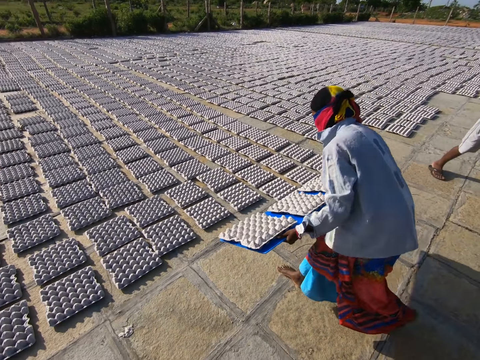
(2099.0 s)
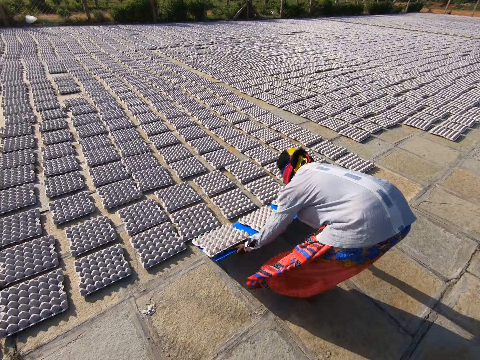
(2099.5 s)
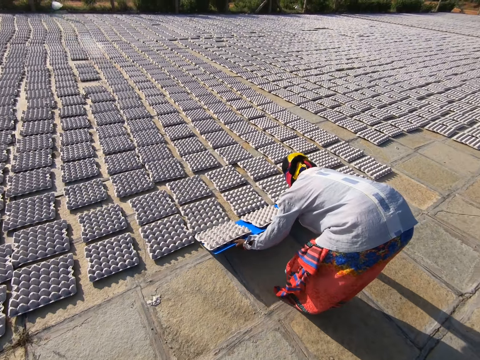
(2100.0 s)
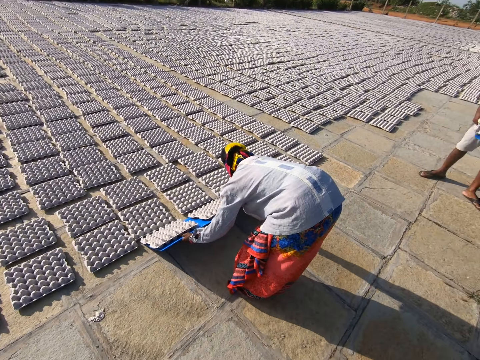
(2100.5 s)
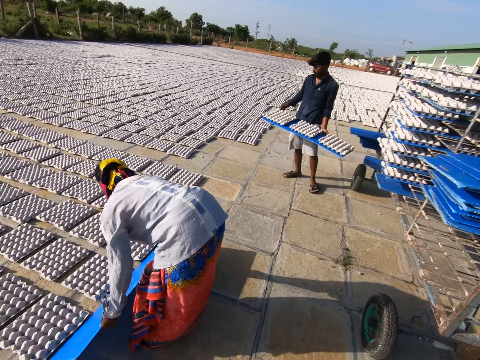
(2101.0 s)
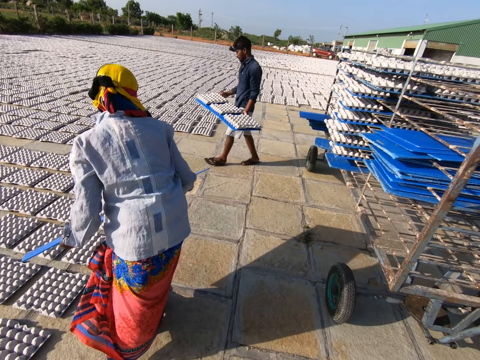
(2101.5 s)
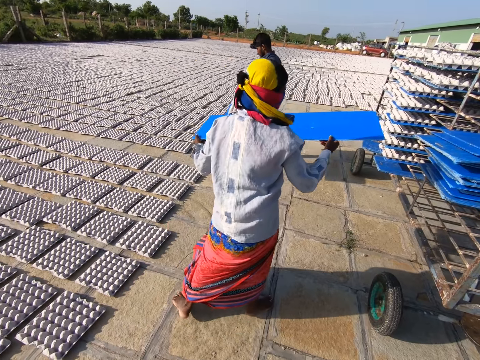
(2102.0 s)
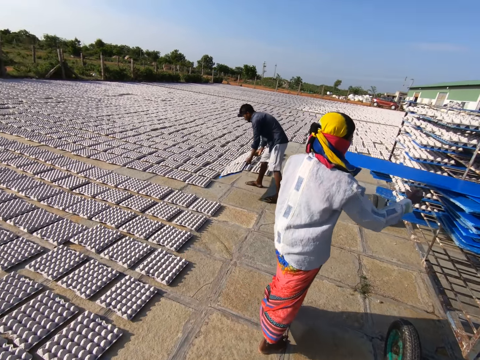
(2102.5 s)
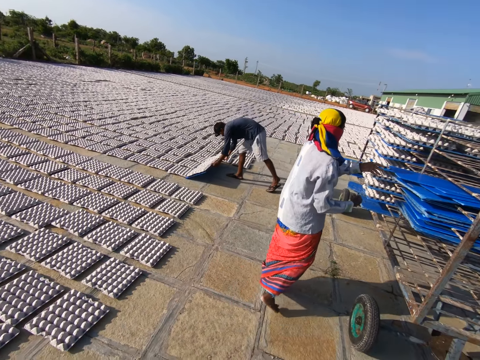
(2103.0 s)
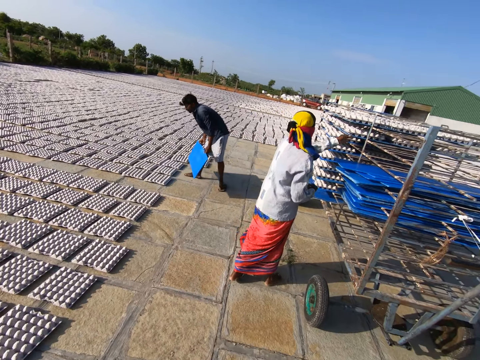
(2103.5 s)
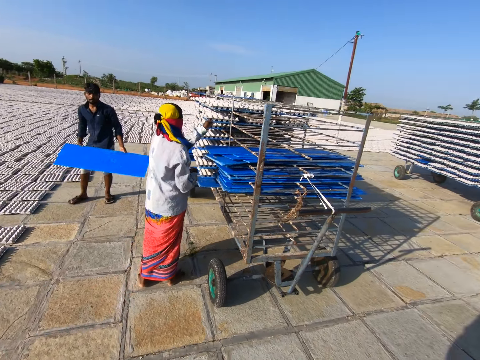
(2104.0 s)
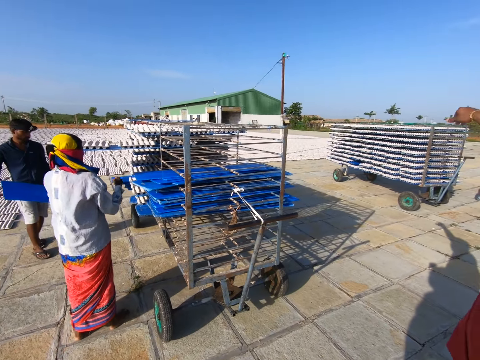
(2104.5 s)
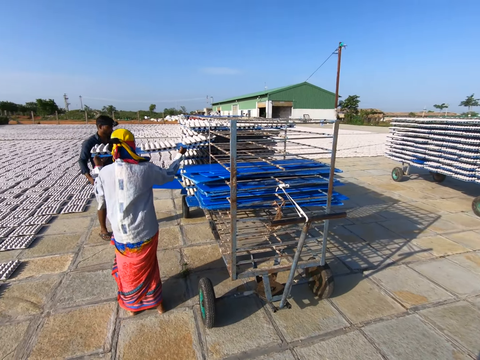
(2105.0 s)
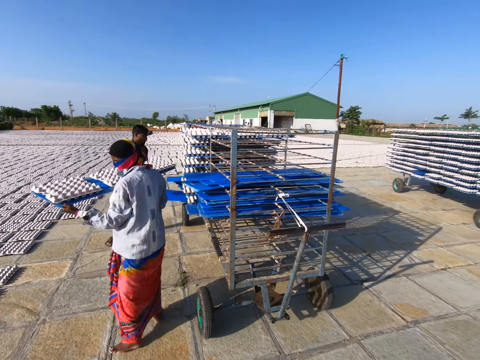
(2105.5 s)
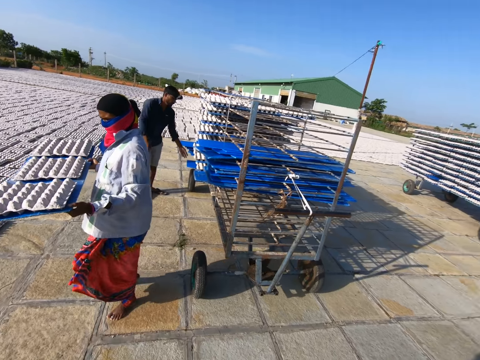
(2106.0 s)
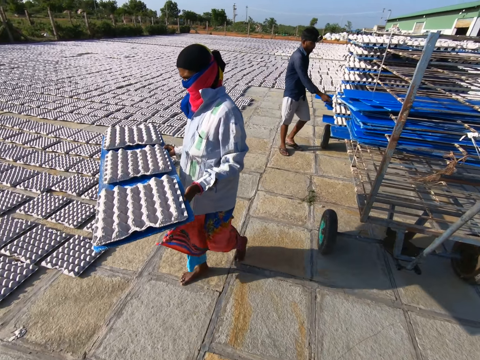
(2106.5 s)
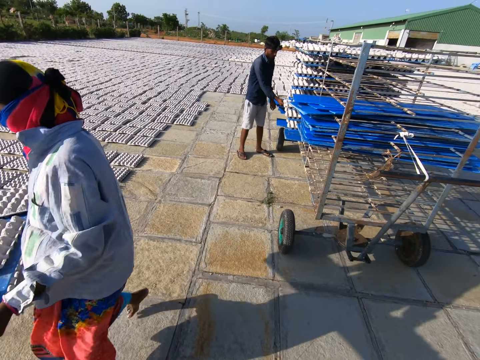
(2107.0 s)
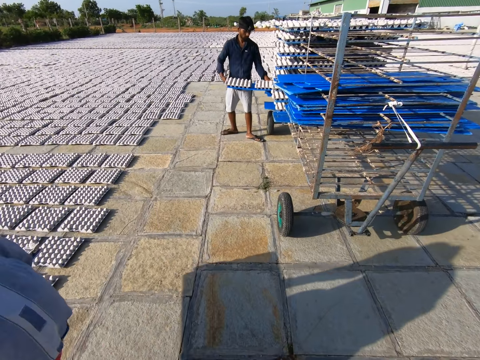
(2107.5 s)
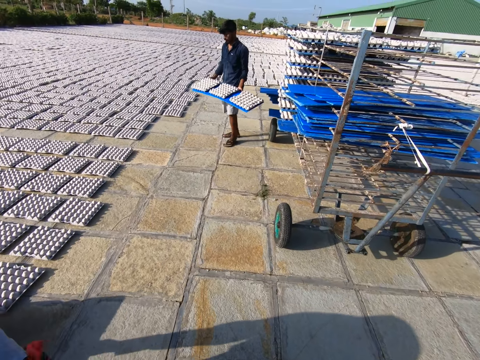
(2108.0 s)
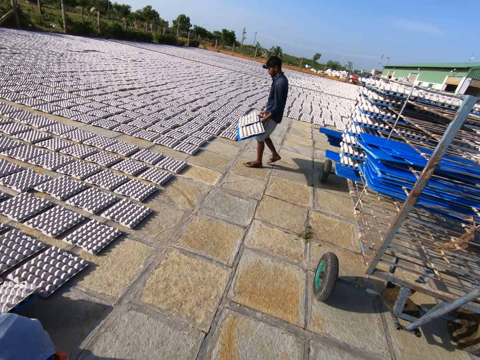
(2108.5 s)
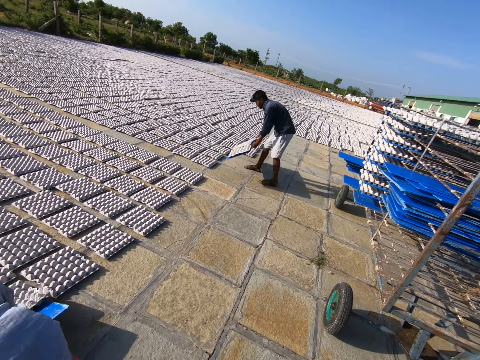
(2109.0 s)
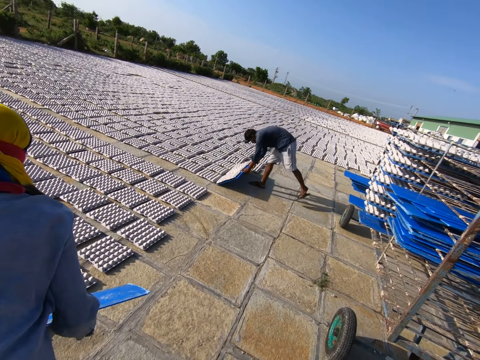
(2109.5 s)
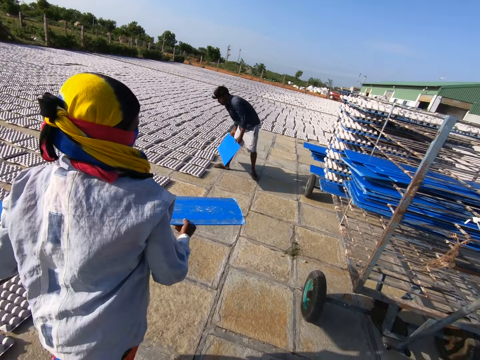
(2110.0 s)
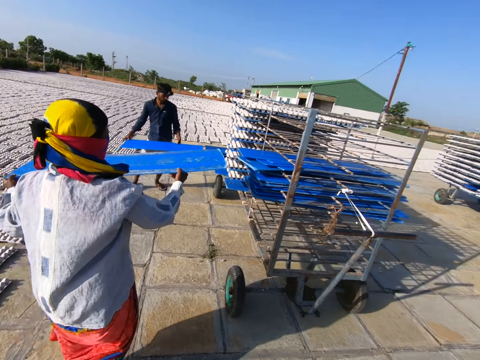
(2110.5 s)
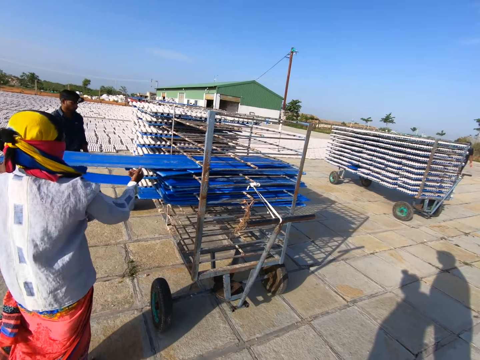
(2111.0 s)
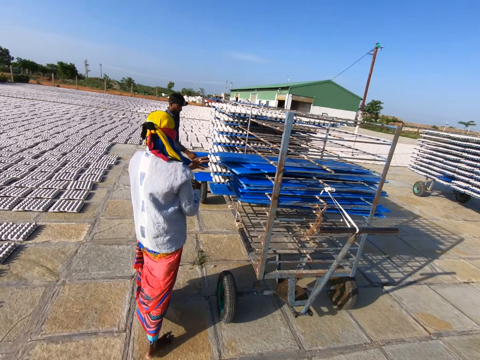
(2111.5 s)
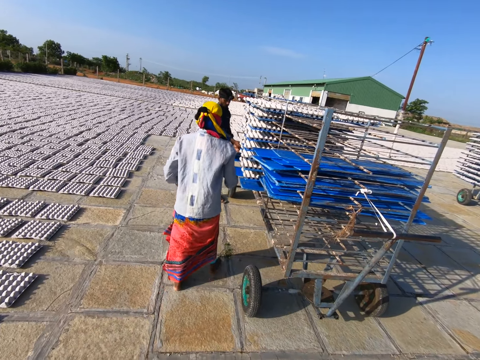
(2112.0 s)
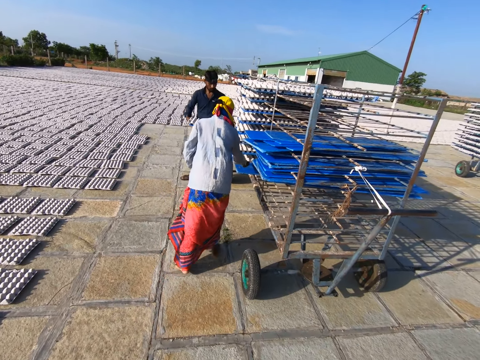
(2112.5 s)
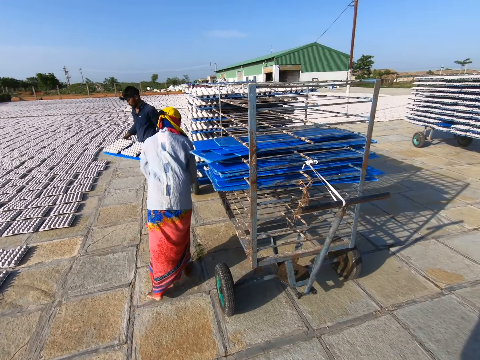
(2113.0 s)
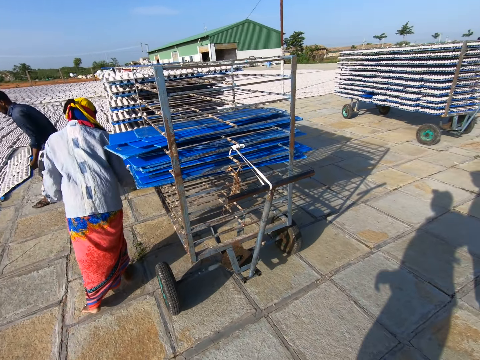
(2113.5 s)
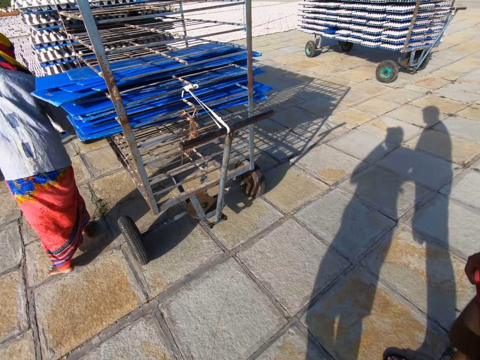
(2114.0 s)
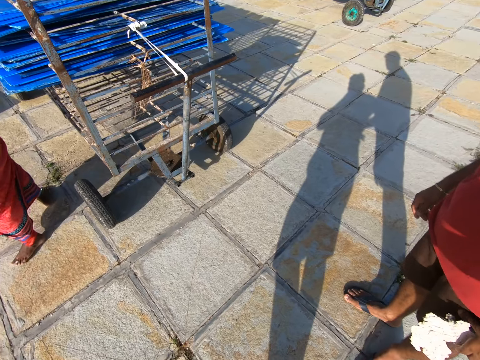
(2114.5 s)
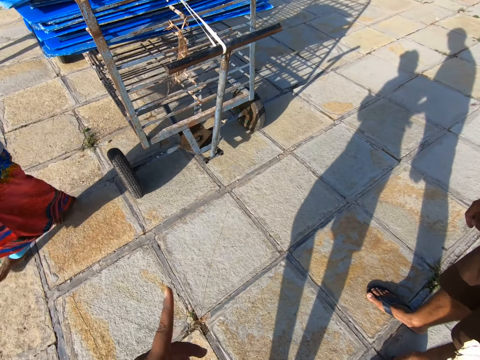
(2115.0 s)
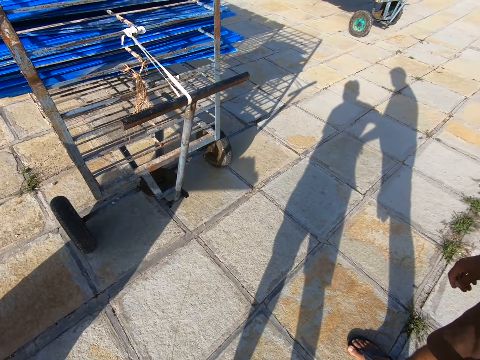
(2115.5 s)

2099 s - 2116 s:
A woman drops the fiber egg trays on the floor with the tray in both hands. A man holds a tray of fiber egg trays with both hands. The woman puts the tray in the tray rack with her left hand. The man drops the fiber egg trays on the floor with the tray in both hands. The man interacts with the camera wearer and another man. The woman picks a tray of fiber egg trays from the tray rack with her left hand. The woman holds the tray of fiber egg trays with both hands. The first man puts the tray in the tray rack with both hands. The first man picks a tray of fiber egg trays from the tray rack with his right hand and holds the tray of fiber egg trays with both hands. The woman drops the fiber egg trays on the floor with the tray in both hands. The first man drops the fiber egg trays on the floor with the tray in both hands. The first man puts the tray in the tray rack with both hands. The woman puts the tray in the tray rack with her left hand. The first man picks a tray of fiber egg trays from the tray rack with his right hand. The first man picks the tray of fiber egg trays from the tray rack with both hands. The woman picks a tray of fiber egg trays from the tray rack with both hands. The first man puts the egg trays on the ground.

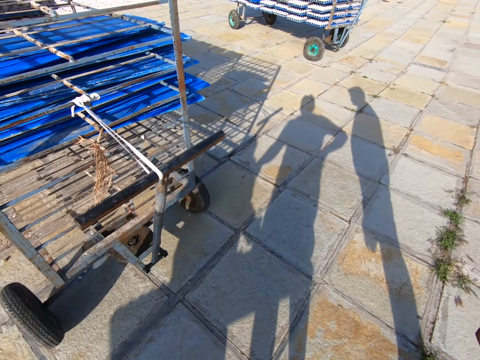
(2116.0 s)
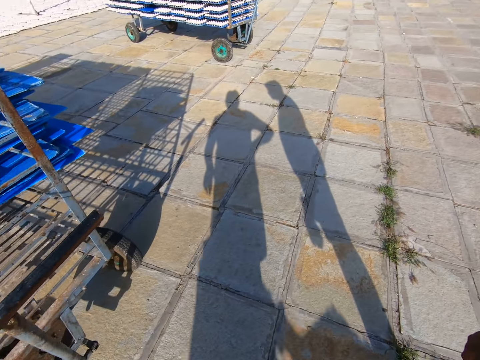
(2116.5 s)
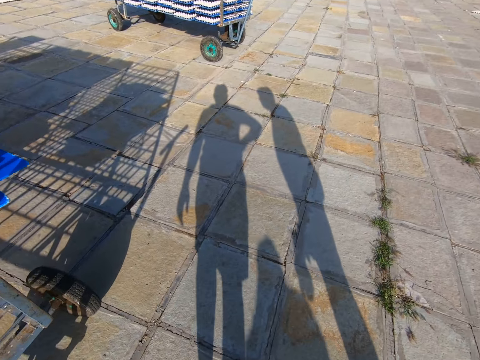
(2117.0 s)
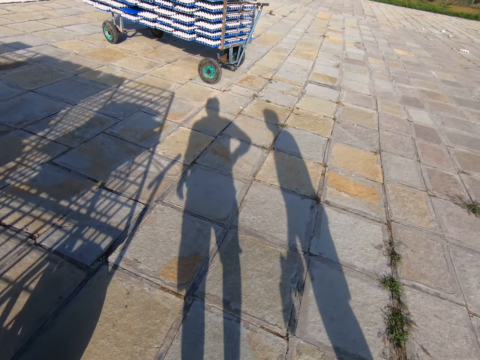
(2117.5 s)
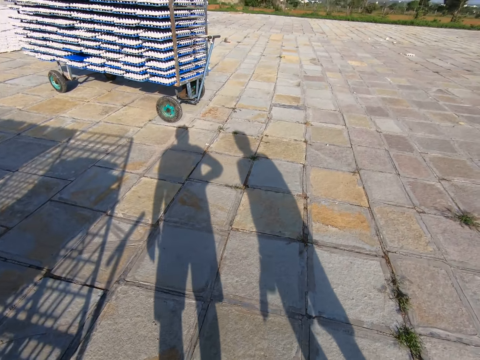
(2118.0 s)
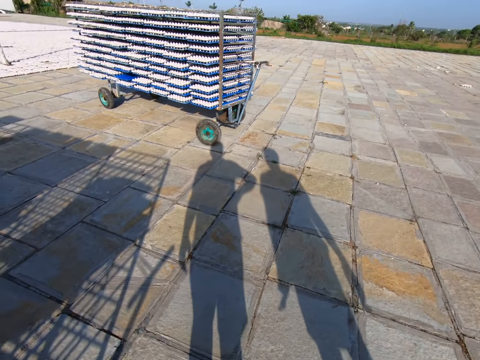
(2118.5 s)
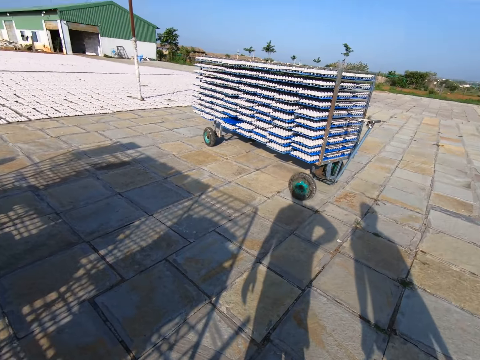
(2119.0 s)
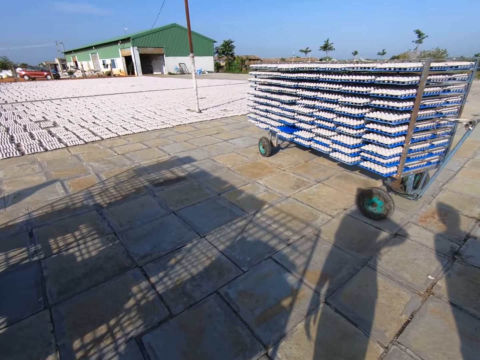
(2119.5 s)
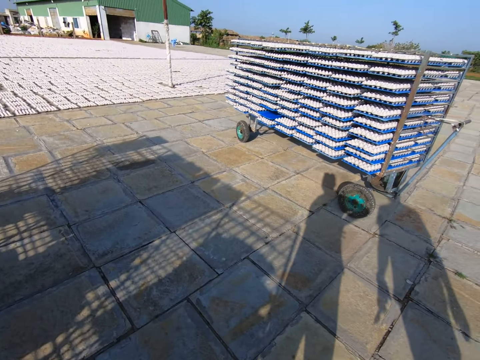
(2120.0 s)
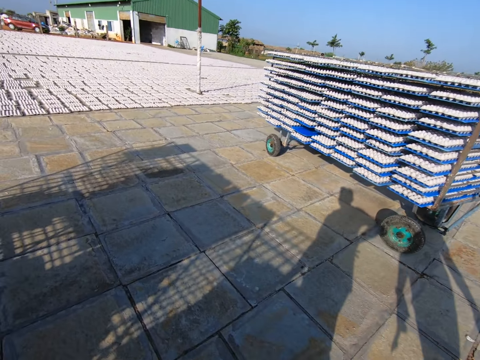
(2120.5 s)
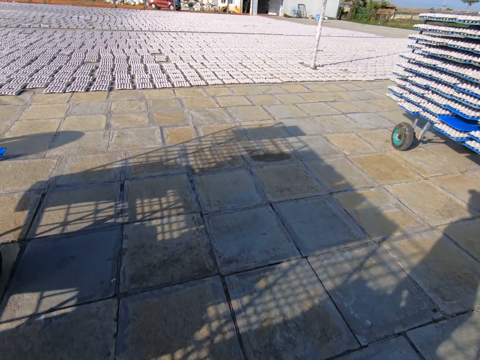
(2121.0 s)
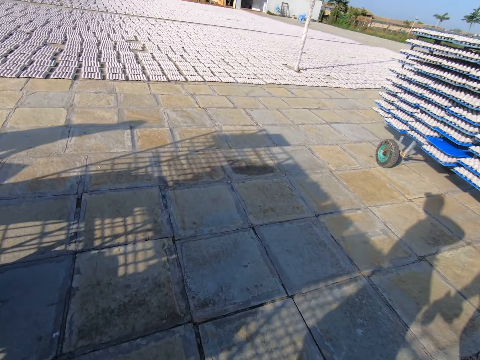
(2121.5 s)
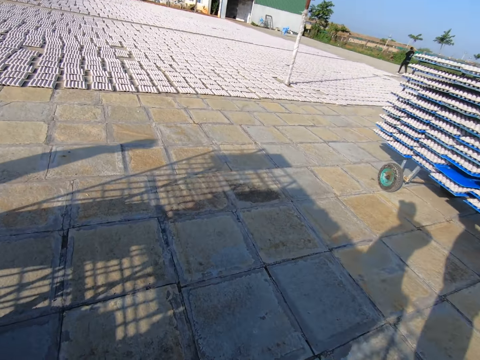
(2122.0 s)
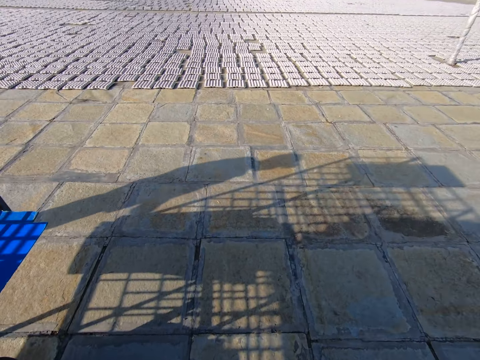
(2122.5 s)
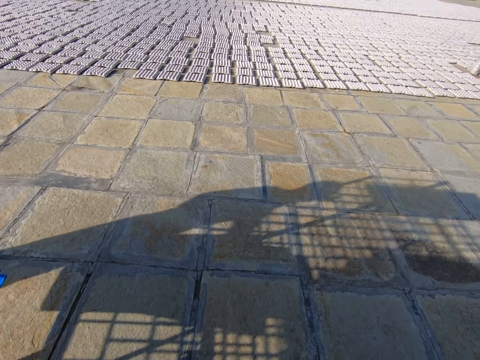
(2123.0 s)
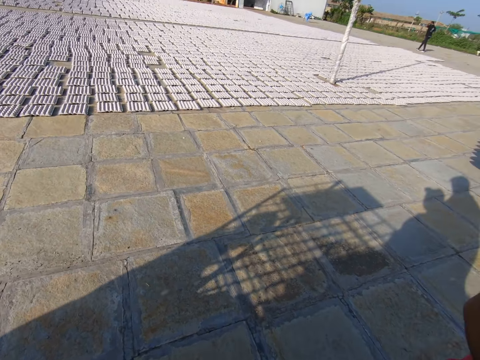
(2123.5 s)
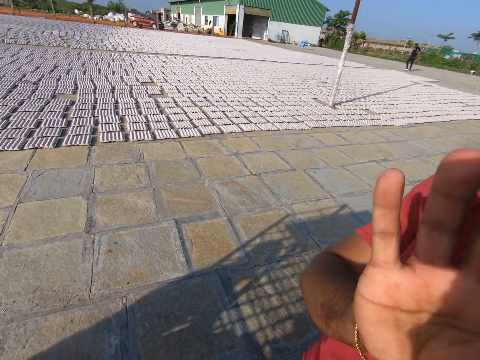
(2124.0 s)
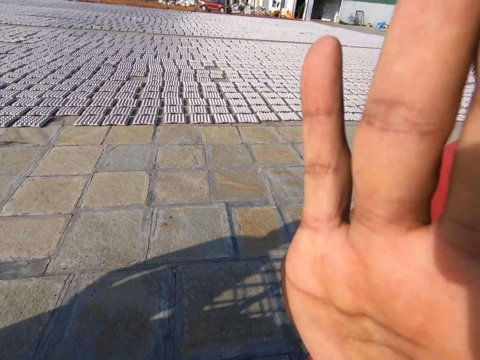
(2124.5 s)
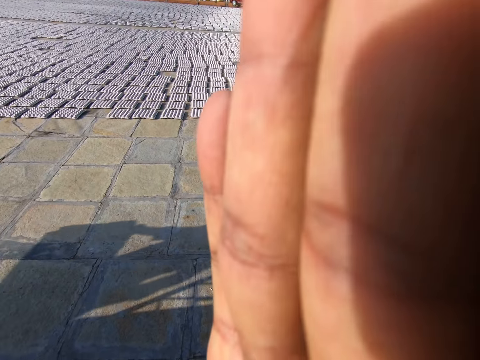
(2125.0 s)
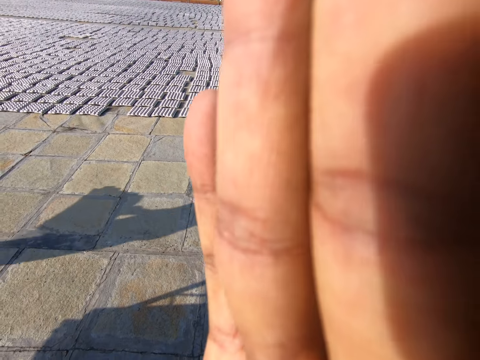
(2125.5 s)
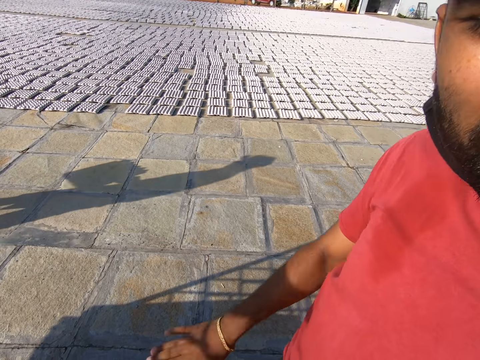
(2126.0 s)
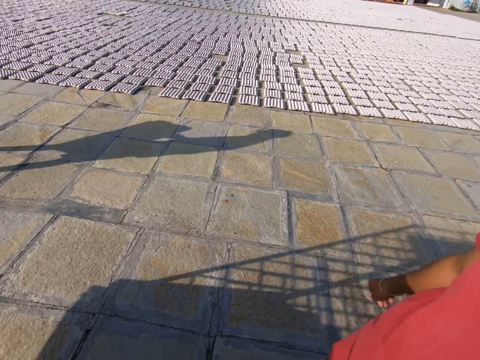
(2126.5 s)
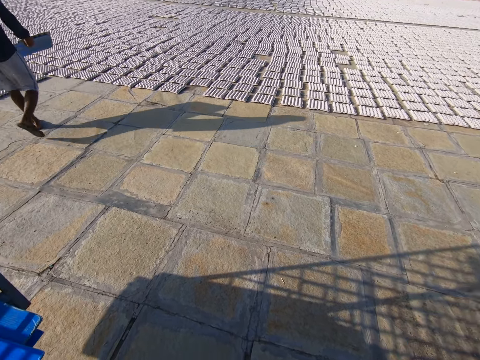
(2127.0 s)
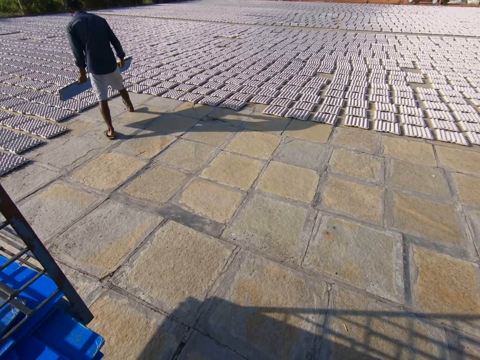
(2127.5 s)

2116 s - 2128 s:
The camera wearer walks around the compound. A man touches a camera on the head of the camera wearer. The man raises his hand.
